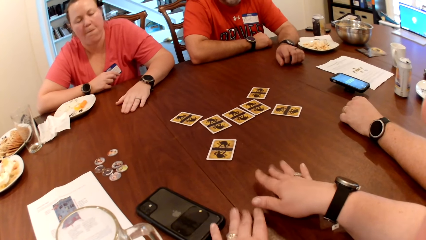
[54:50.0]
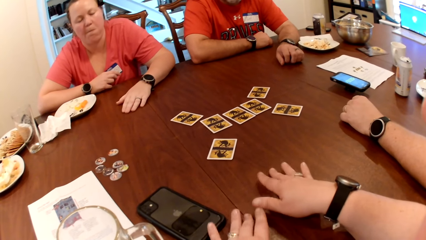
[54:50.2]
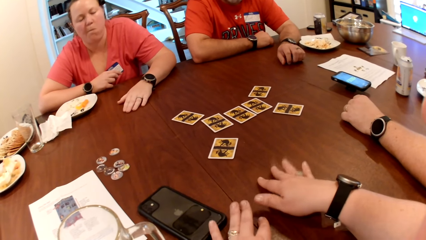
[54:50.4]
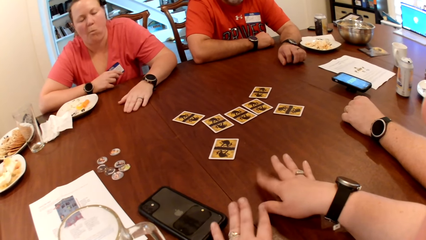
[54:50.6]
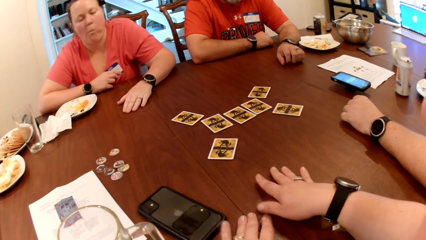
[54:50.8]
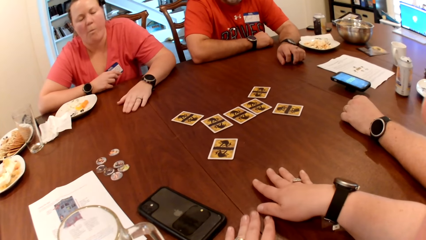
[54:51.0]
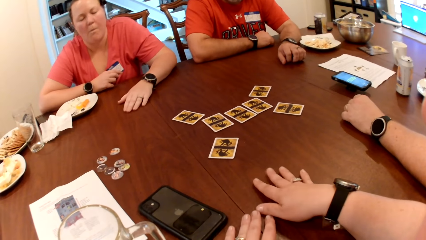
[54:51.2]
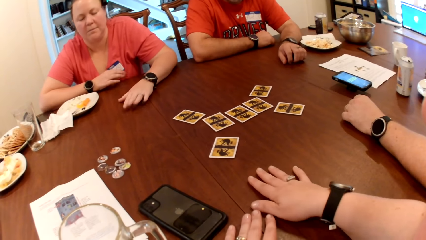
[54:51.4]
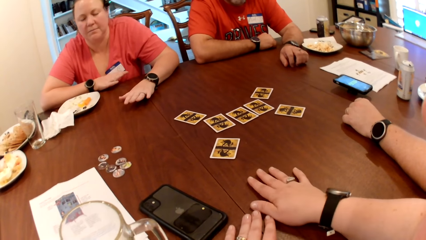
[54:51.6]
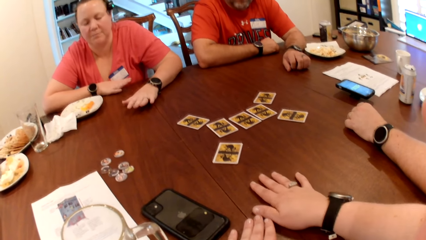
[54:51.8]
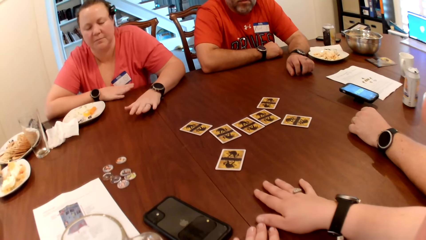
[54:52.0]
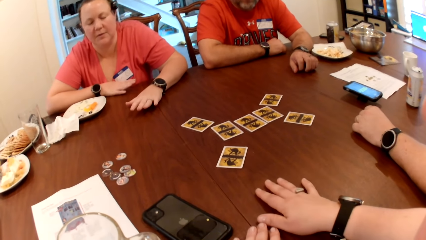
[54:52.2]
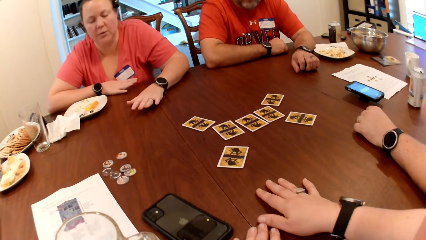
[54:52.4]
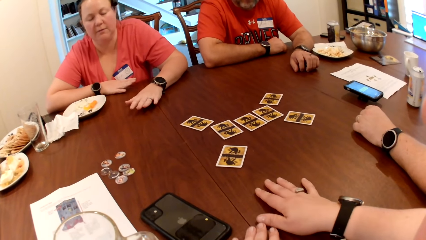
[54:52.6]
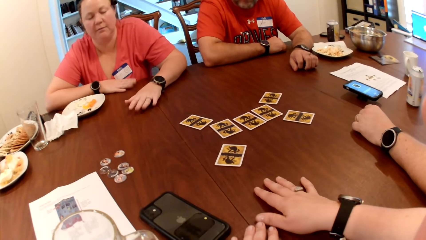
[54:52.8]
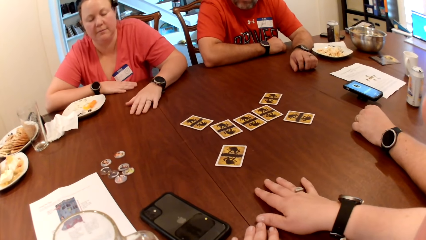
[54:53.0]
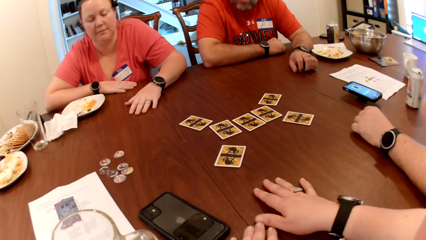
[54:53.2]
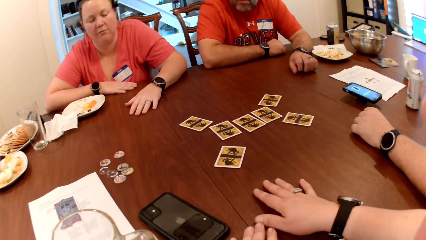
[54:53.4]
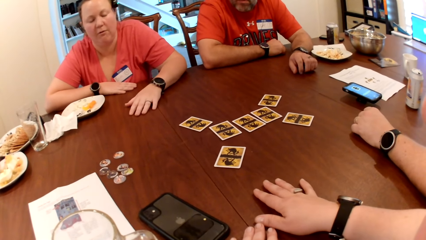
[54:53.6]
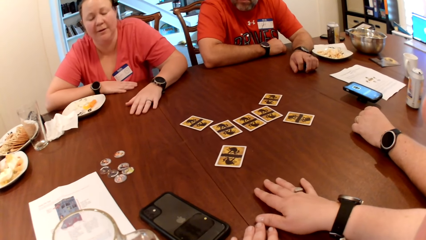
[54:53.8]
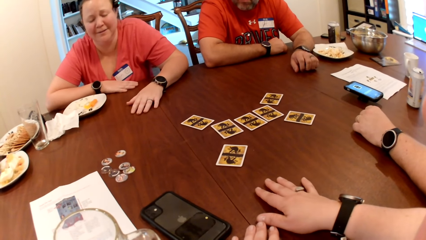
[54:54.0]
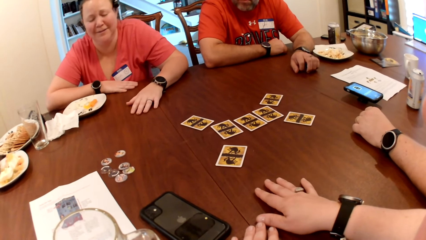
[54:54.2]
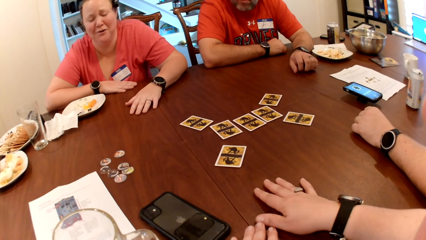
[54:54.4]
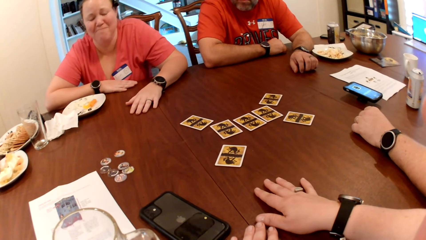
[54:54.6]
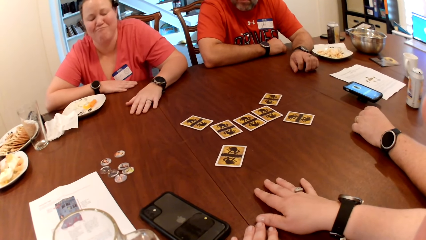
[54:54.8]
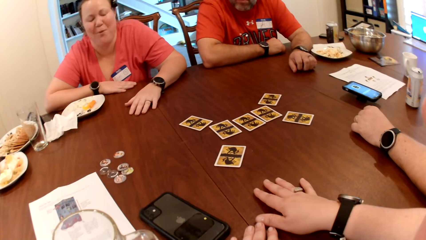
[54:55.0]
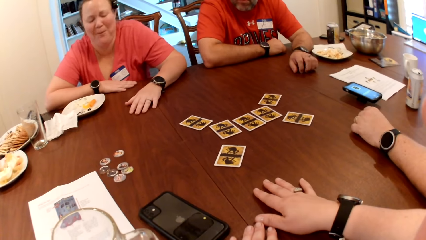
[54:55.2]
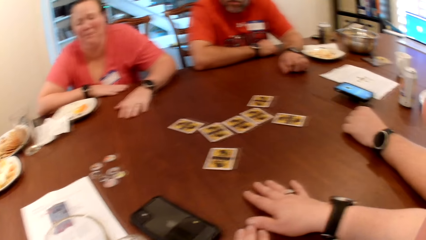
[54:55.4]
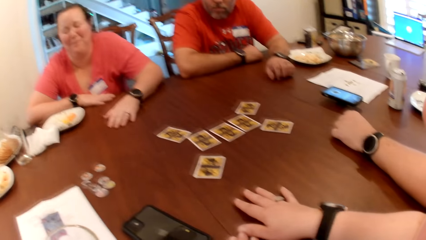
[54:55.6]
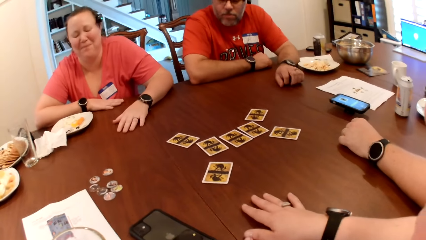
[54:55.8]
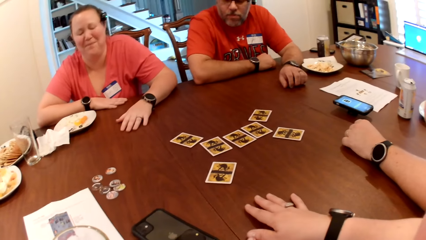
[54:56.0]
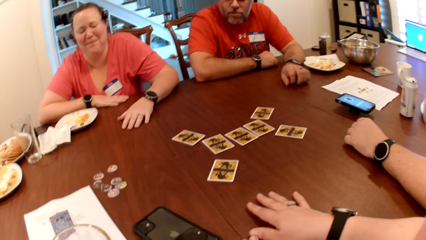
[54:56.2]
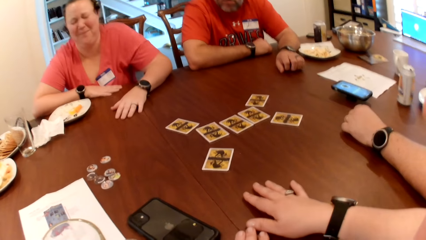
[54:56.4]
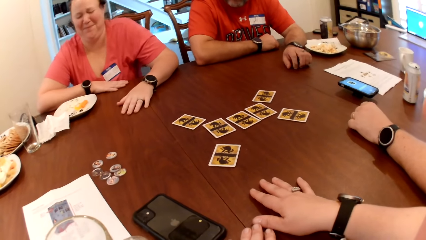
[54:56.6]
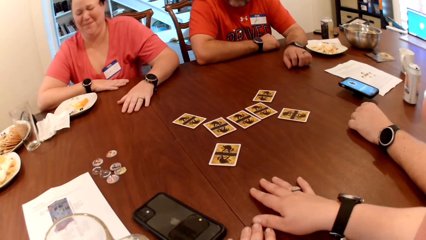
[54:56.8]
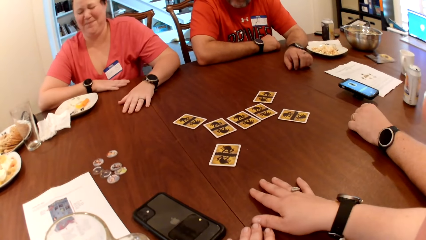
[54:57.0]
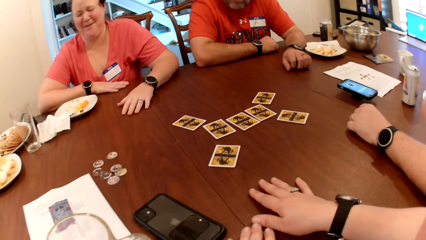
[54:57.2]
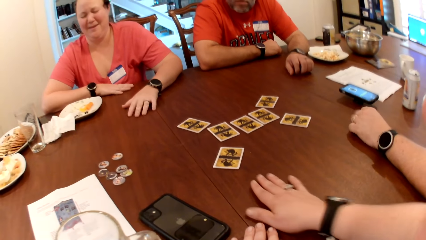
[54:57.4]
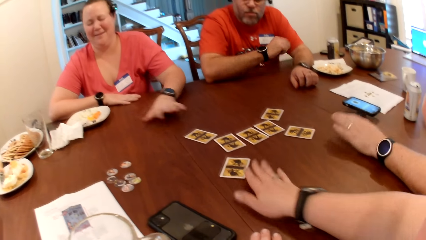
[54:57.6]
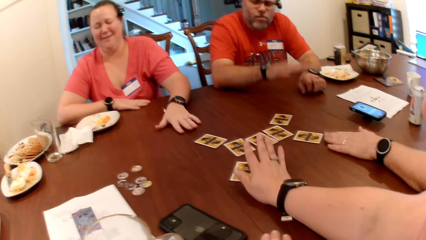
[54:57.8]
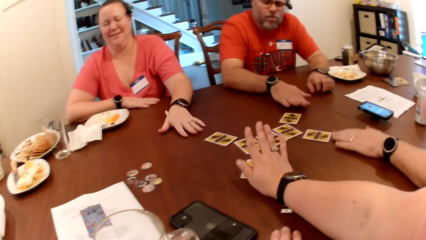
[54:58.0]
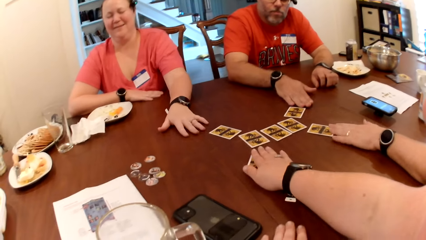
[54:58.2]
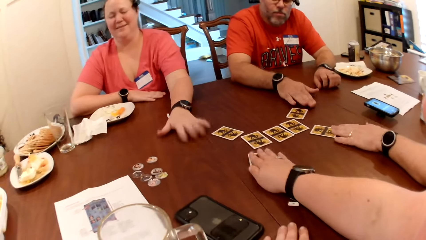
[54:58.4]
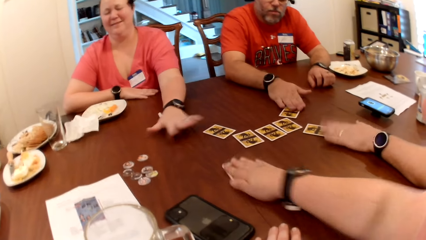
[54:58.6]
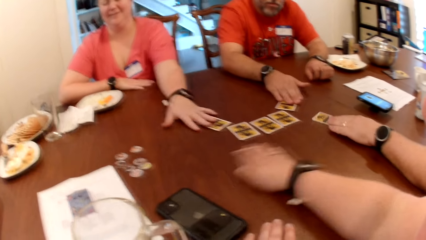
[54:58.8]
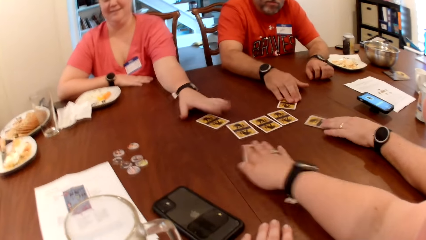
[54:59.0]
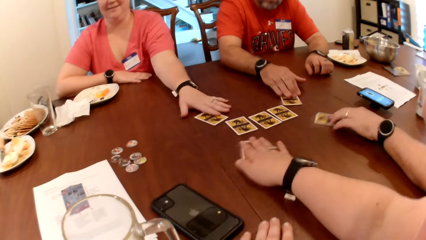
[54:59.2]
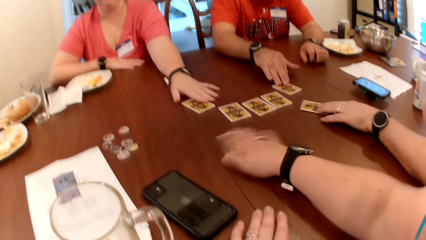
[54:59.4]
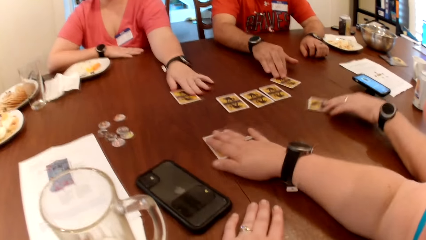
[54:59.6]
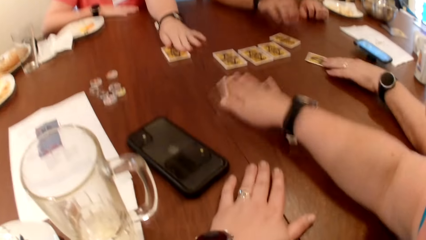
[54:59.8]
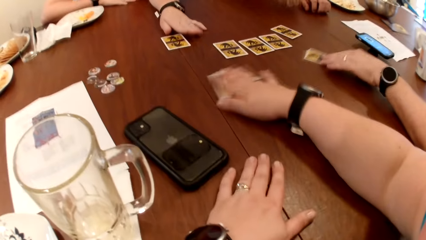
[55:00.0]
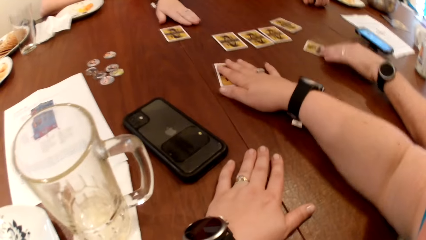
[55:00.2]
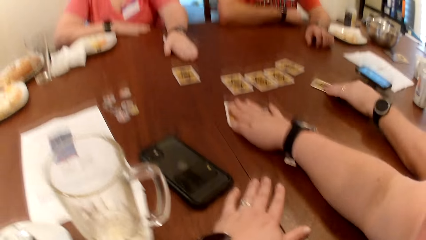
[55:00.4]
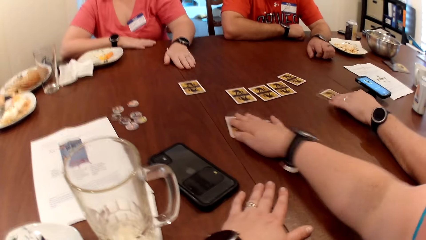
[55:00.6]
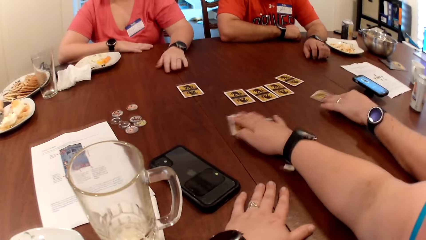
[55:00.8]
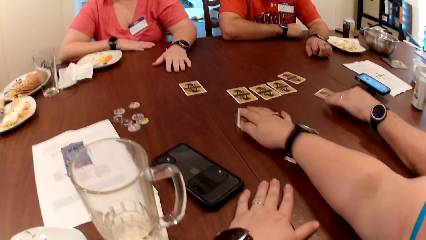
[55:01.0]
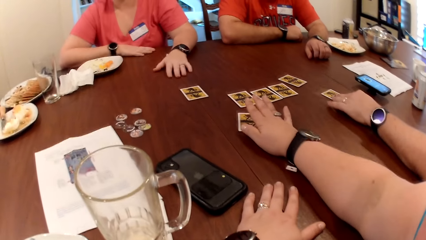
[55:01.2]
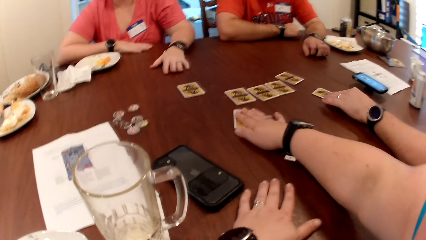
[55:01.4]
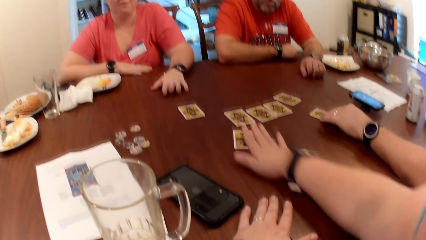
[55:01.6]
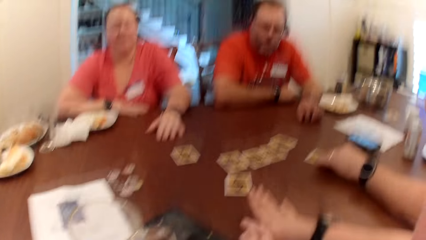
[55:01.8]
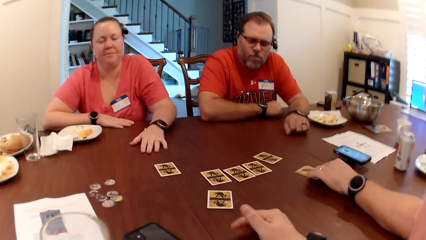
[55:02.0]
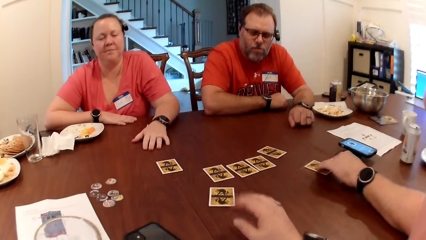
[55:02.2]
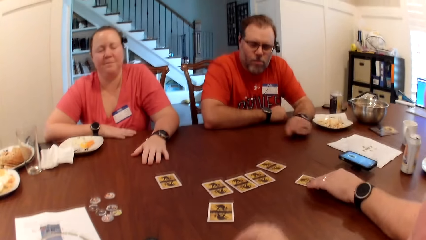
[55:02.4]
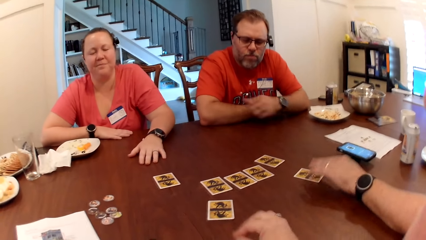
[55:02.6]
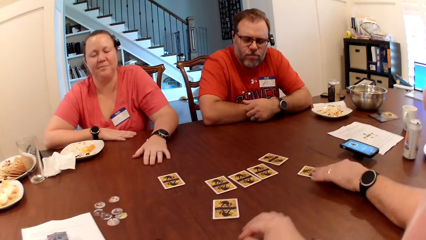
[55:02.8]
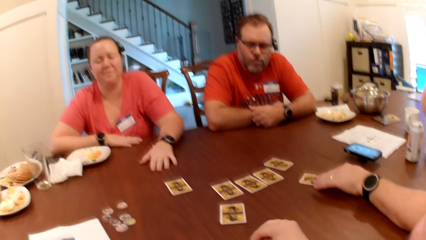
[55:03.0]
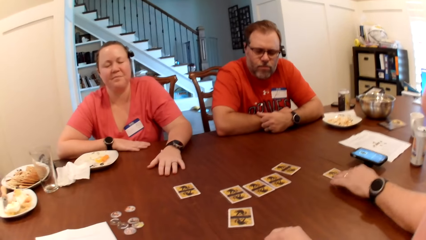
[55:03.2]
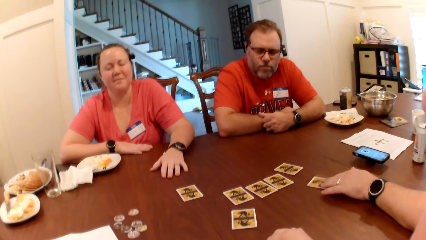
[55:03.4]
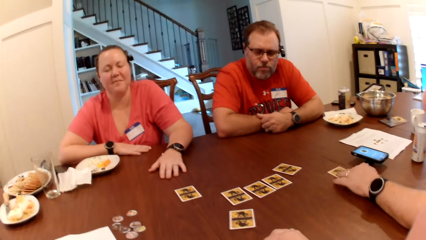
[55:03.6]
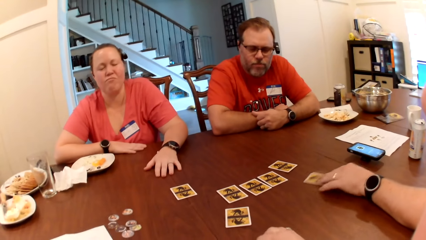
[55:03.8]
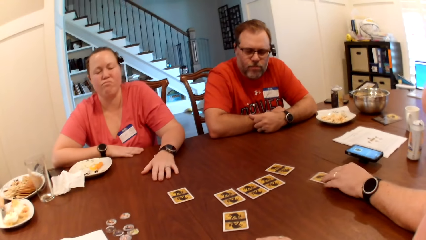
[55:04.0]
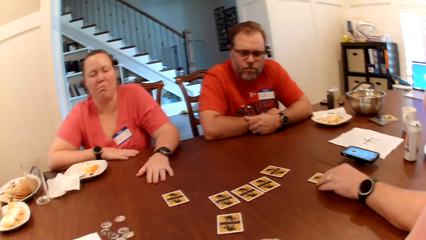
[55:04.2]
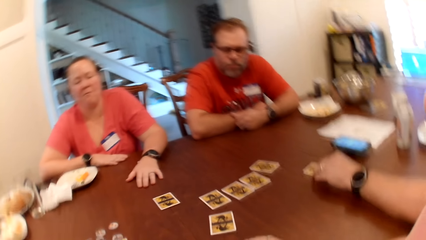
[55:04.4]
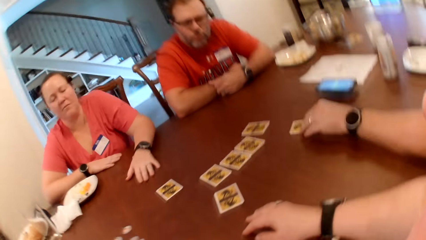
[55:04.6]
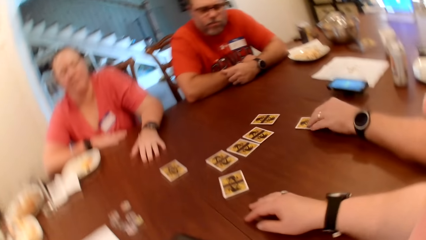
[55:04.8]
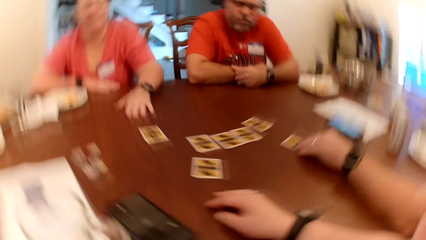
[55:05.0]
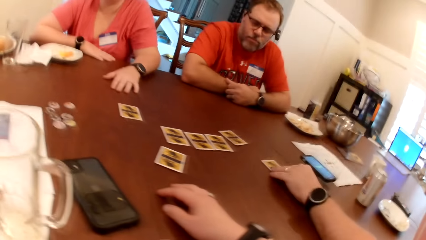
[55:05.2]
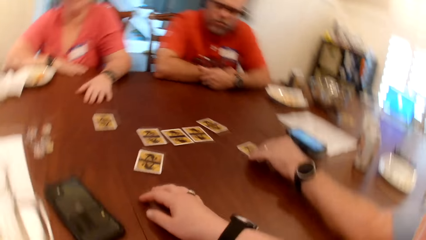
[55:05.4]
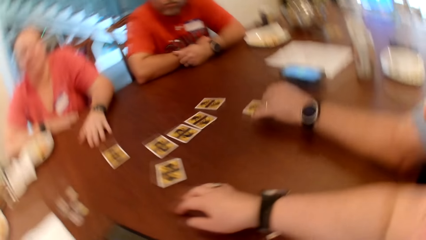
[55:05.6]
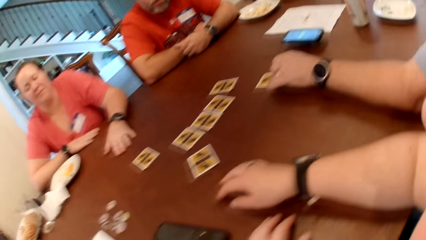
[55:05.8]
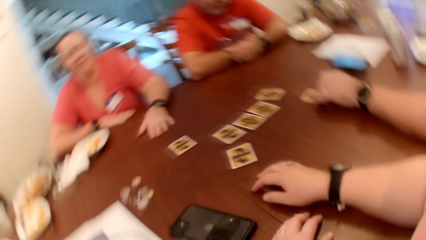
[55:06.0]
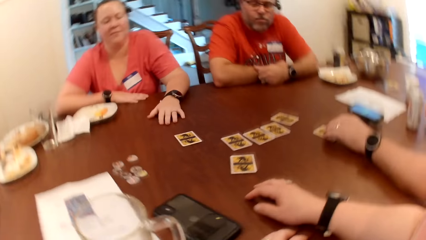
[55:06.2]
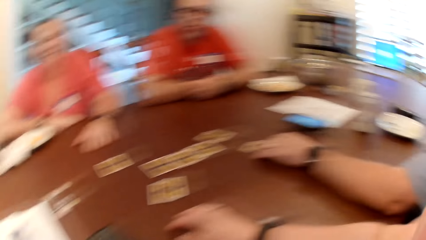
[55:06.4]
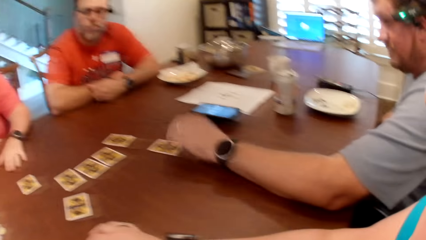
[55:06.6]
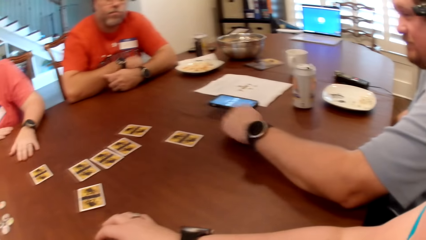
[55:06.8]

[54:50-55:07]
The woman converses with the camera wearer. The woman moves her card on the table with her left hand. The camera wearer moves her card on the table with her right hand. A man moves his card on the table with his left hand. Another man moves his card on the table with his right hand. The camera wearer, the woman, the man and the other man play the card game.
